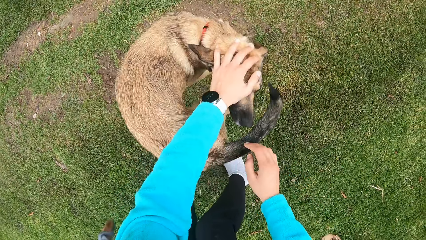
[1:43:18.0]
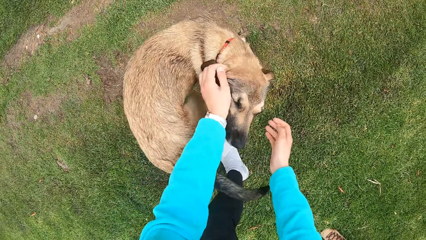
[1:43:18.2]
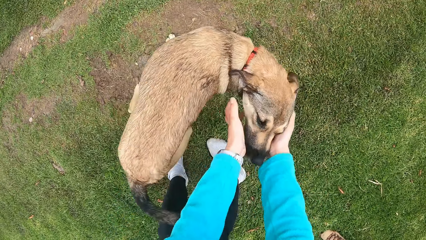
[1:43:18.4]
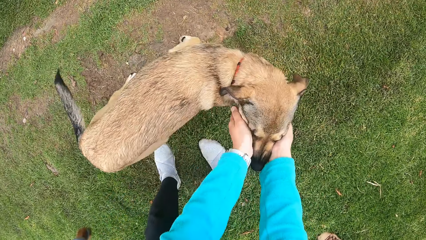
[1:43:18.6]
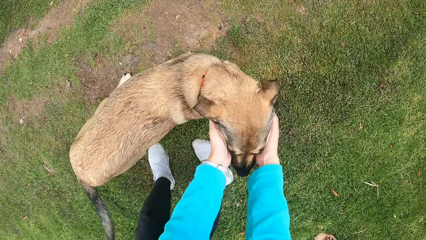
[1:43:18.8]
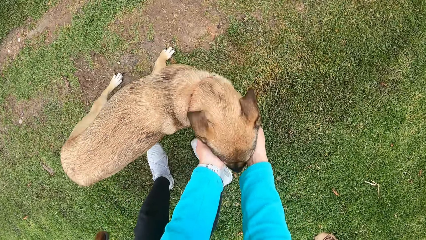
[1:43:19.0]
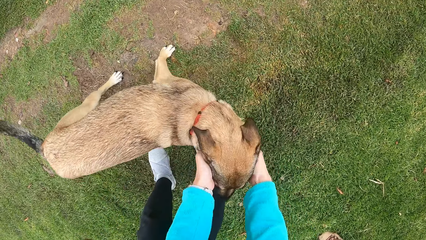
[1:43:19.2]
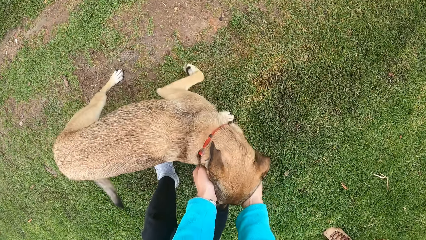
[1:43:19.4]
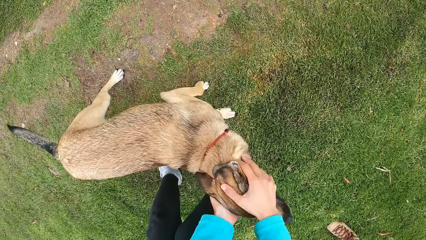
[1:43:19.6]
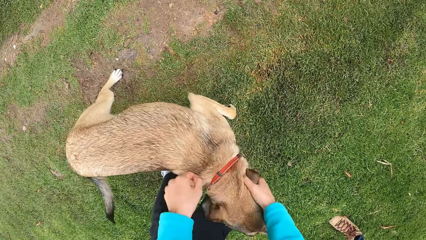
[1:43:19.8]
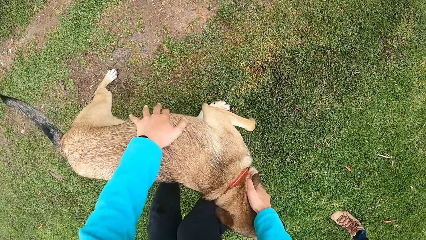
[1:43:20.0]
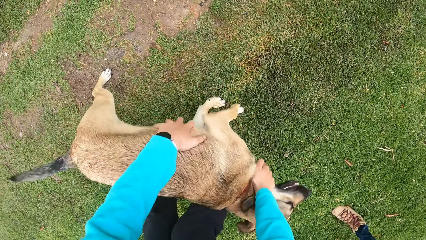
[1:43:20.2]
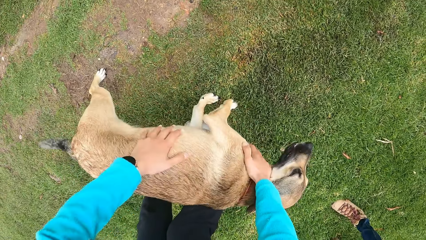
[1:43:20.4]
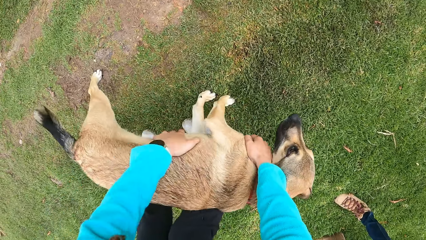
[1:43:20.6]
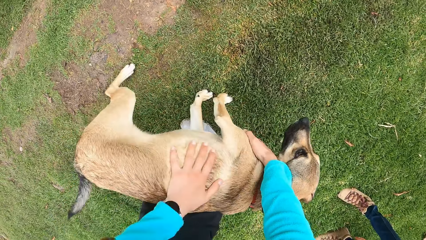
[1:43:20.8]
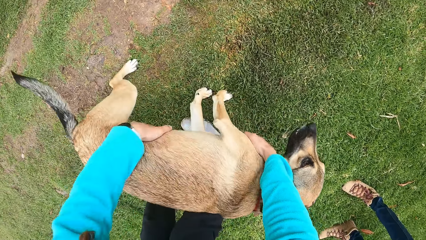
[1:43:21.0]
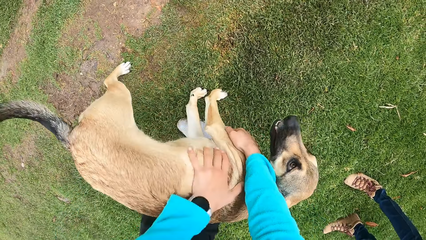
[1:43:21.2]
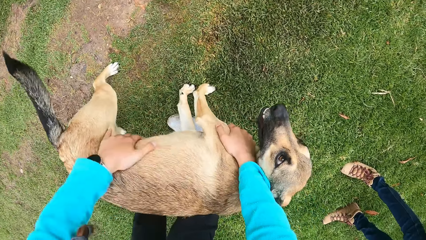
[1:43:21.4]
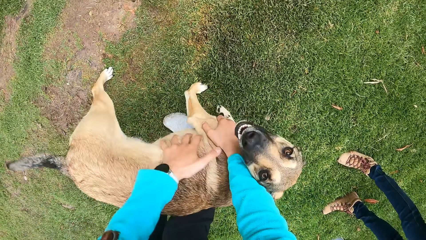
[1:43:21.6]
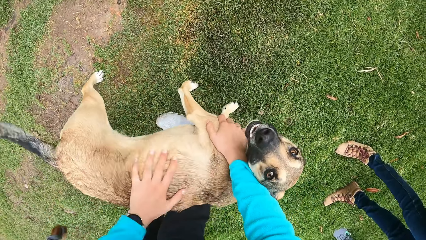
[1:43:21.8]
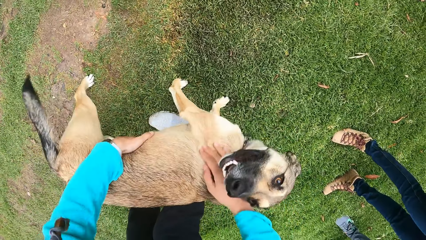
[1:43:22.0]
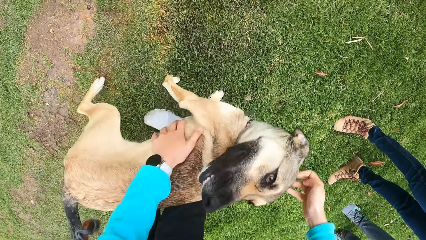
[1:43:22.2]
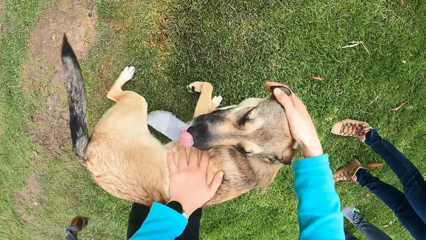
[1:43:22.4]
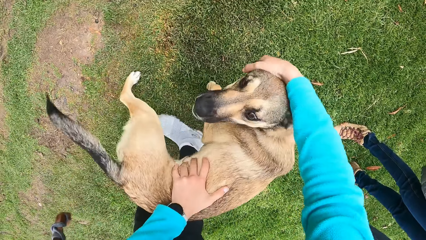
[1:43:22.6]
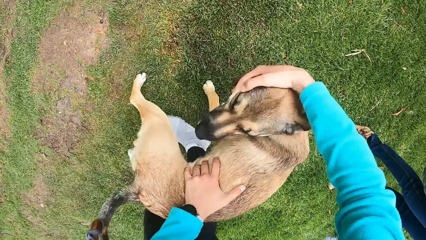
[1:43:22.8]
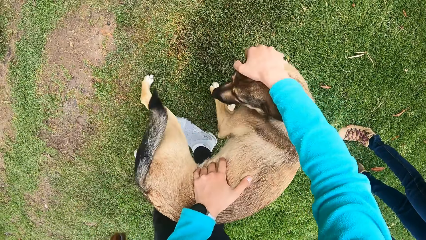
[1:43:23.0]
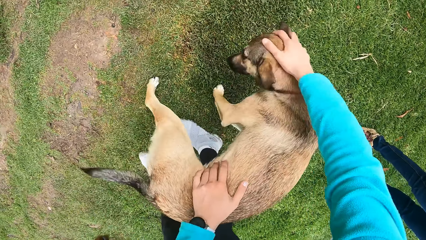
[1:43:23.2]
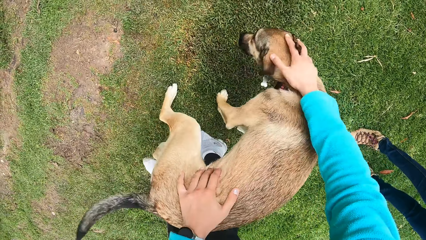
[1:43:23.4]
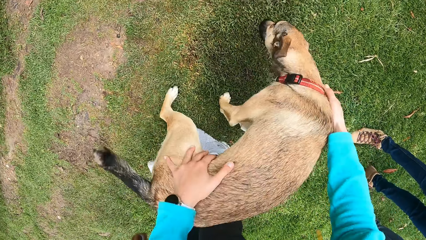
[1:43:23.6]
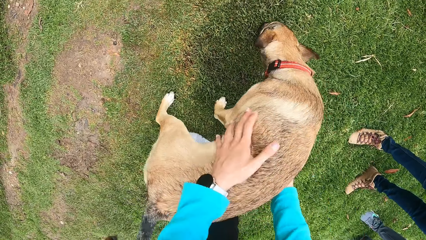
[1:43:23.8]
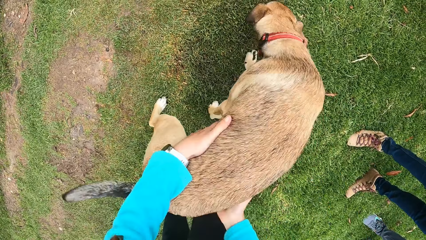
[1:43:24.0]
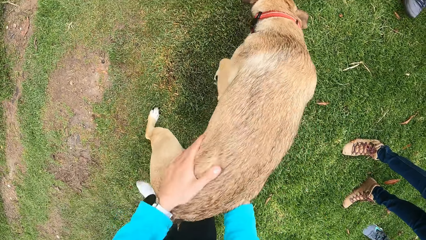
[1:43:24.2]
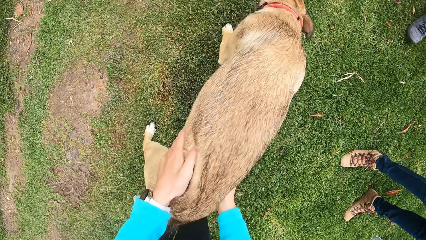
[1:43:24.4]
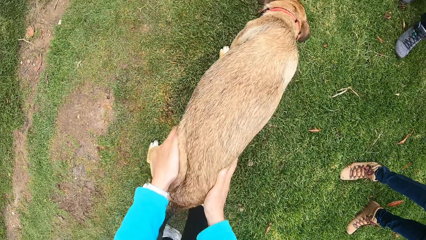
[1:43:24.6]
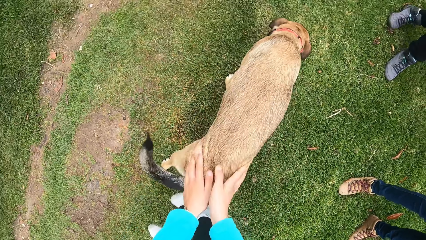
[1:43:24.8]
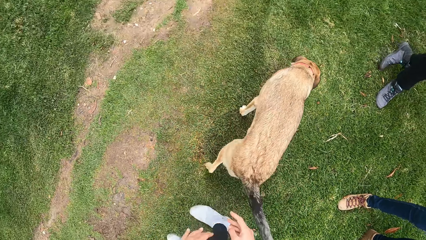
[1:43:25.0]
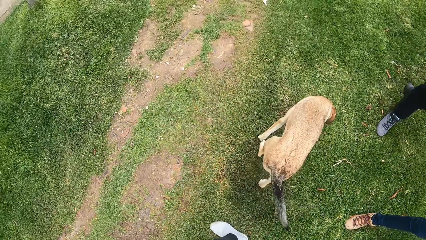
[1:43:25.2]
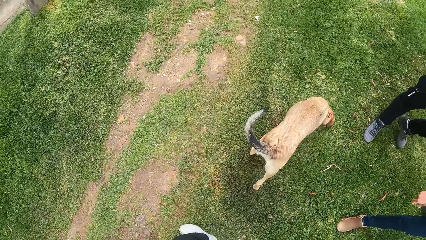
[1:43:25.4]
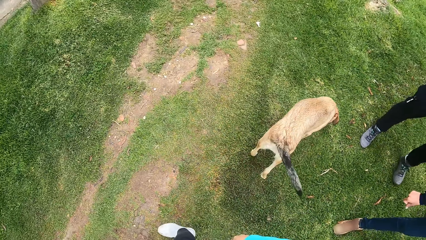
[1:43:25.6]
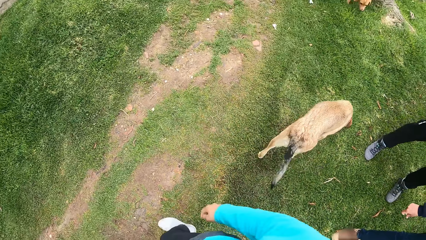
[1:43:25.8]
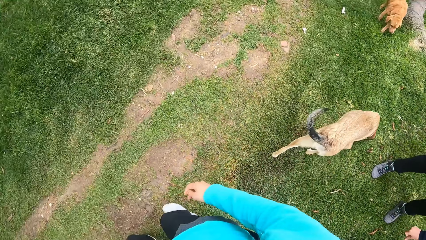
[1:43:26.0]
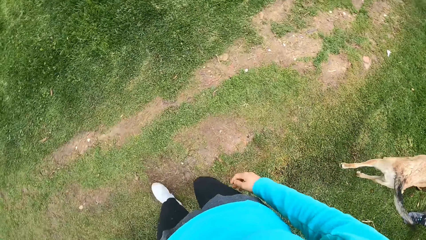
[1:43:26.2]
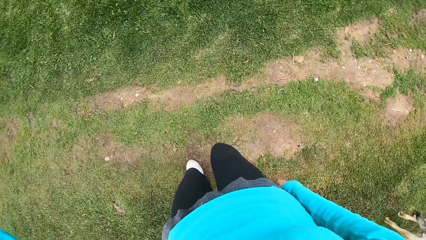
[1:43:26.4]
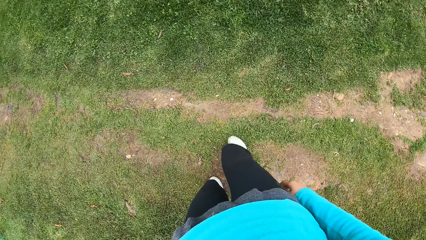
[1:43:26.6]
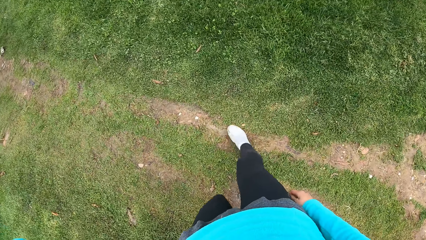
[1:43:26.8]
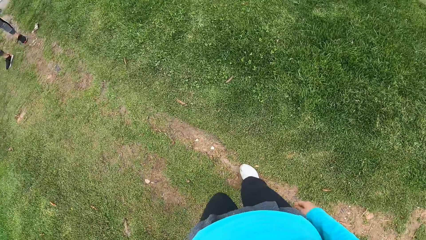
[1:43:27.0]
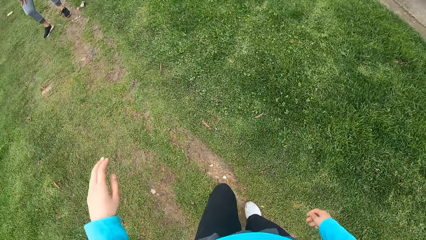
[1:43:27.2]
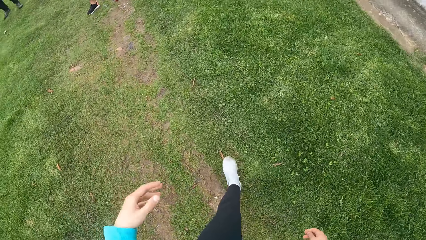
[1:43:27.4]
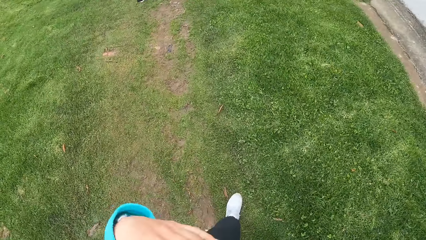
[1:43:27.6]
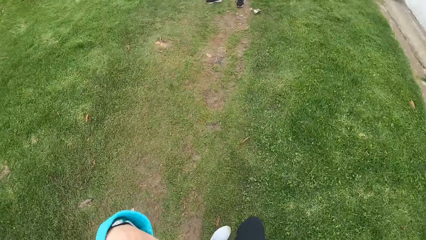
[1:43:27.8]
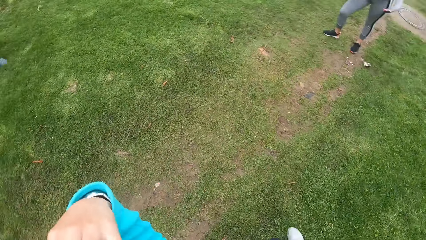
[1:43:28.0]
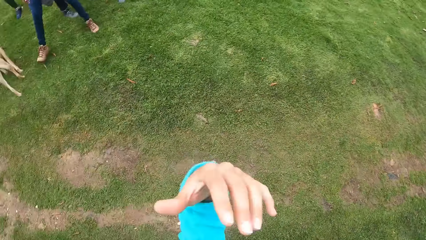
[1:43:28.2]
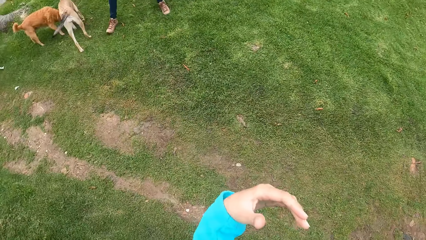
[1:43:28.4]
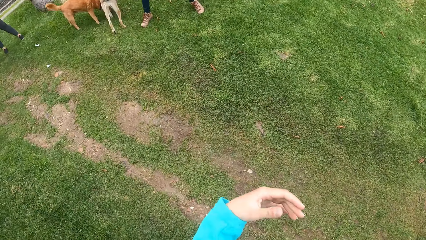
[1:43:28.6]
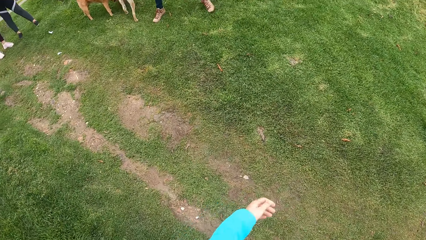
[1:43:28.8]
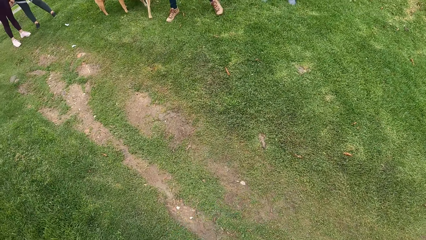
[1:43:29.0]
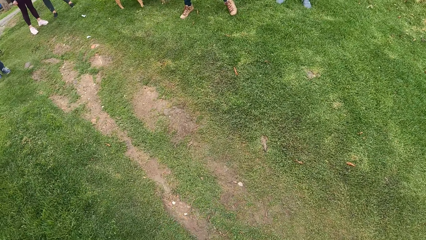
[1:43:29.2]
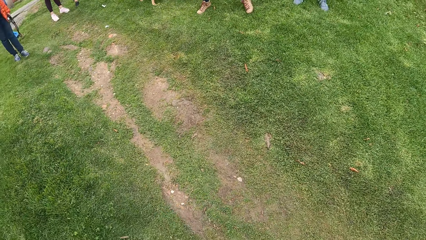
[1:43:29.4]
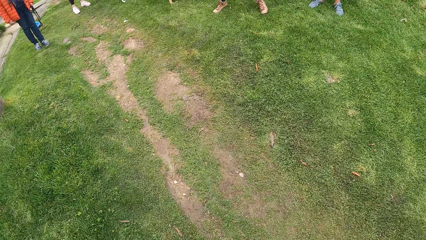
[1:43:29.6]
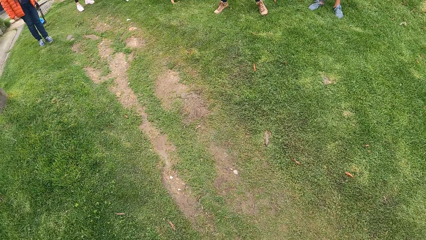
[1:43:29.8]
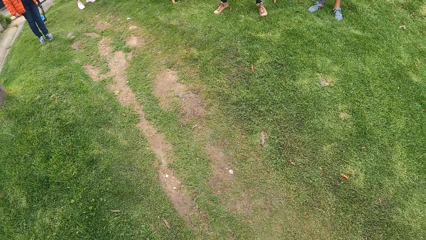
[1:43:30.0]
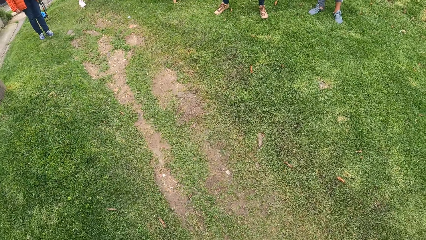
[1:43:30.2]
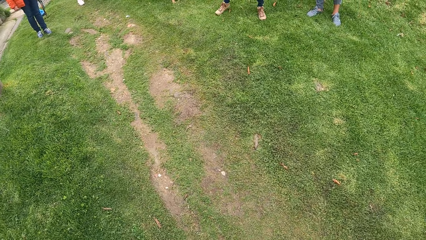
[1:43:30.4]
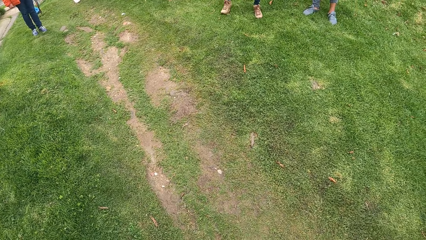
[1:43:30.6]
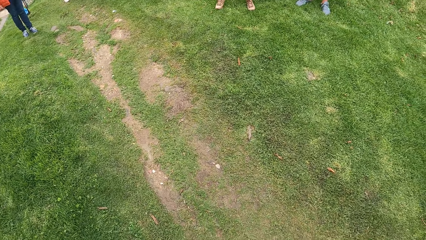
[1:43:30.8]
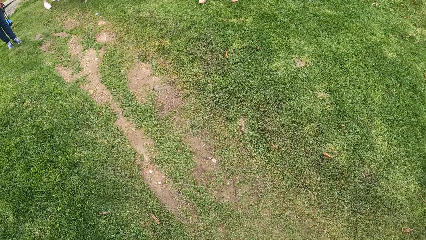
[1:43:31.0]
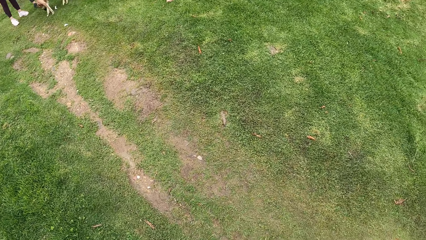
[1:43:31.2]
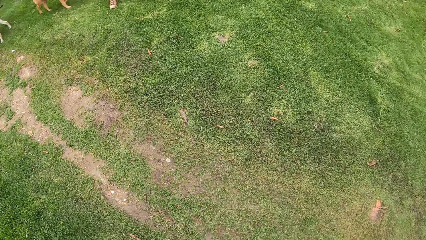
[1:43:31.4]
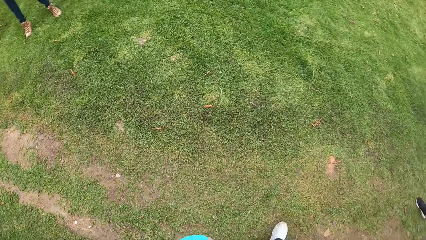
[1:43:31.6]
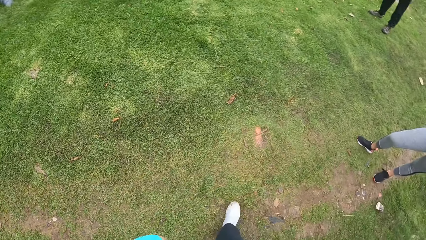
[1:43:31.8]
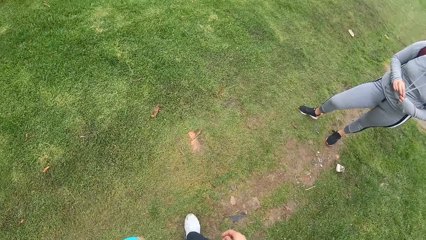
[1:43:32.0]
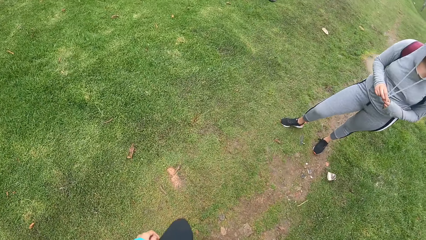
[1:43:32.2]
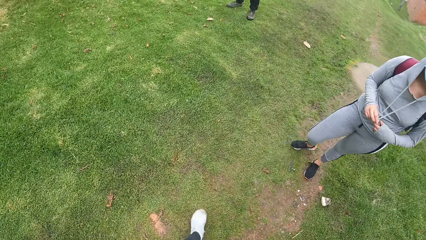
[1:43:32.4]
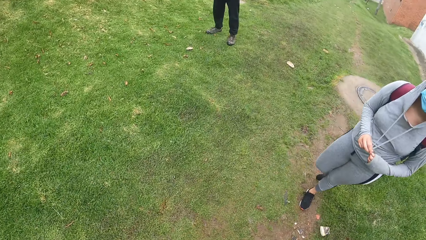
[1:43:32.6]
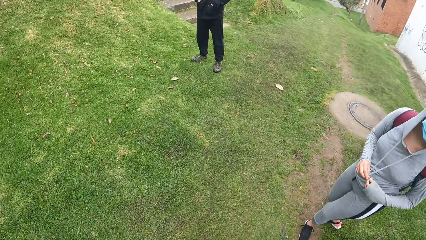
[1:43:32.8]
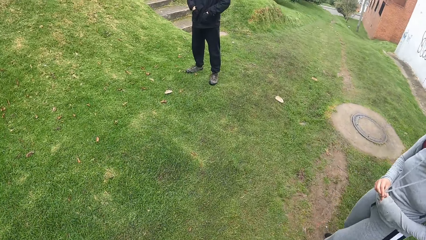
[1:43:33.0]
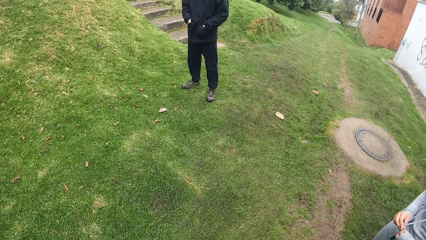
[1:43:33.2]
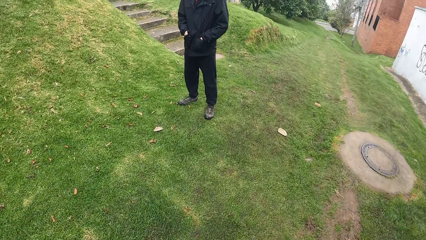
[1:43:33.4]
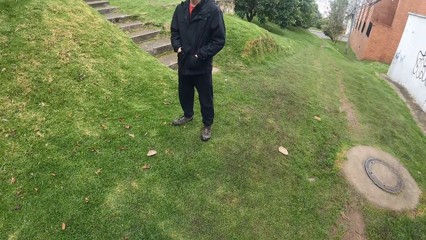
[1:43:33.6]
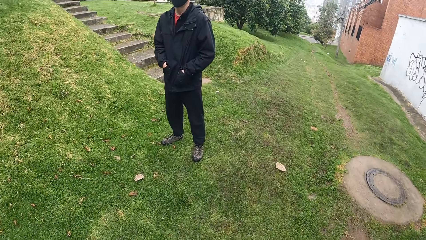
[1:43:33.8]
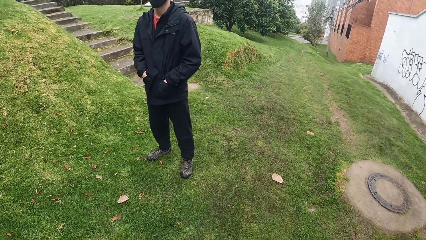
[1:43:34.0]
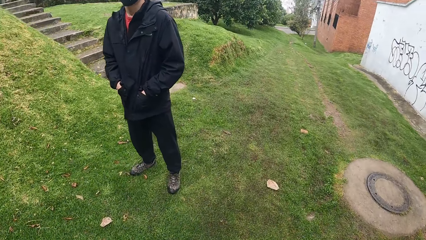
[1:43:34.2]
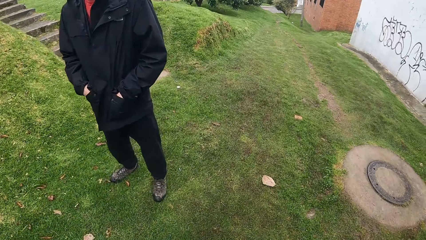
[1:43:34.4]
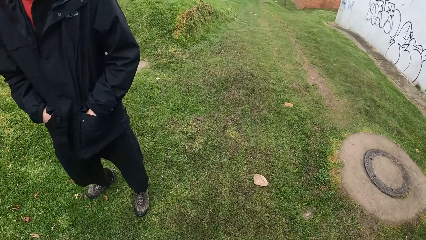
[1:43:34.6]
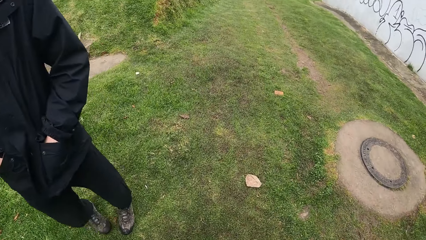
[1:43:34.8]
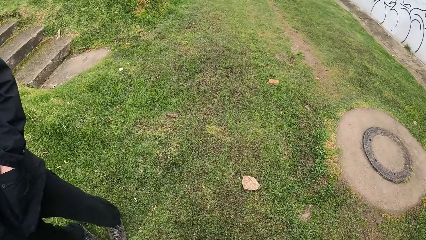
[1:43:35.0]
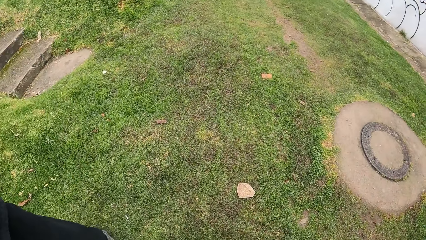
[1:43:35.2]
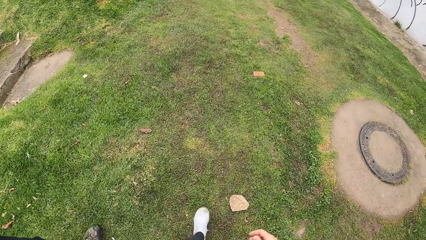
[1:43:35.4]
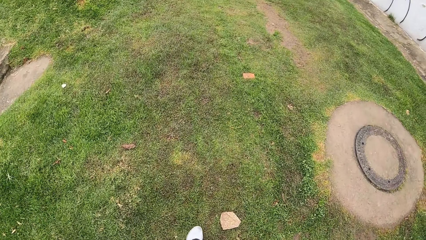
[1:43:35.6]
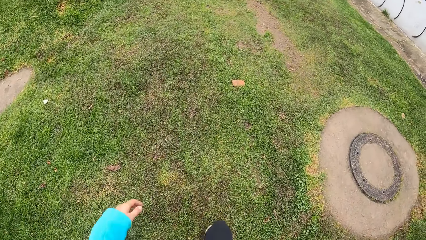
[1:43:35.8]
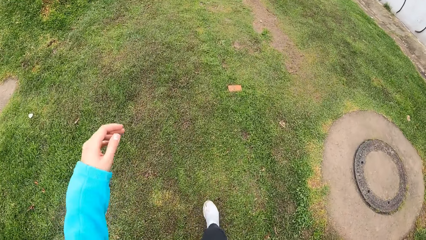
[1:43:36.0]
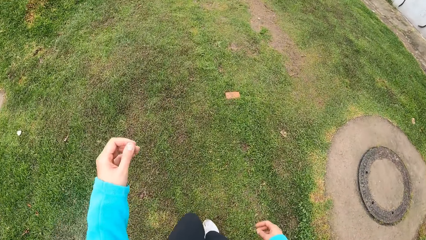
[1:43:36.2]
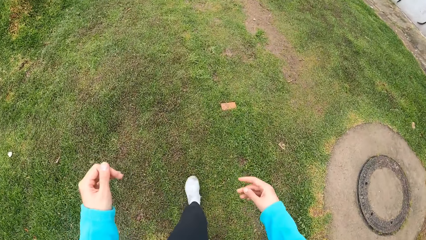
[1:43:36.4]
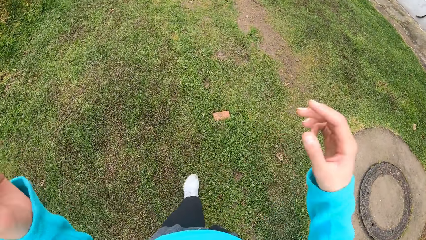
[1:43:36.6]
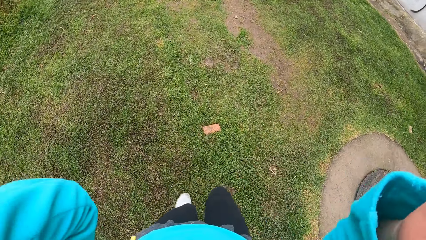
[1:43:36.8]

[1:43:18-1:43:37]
The camera wearer walks towards the woman and the man. They walk.
